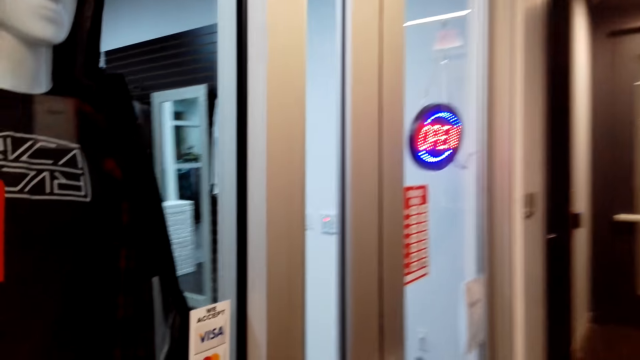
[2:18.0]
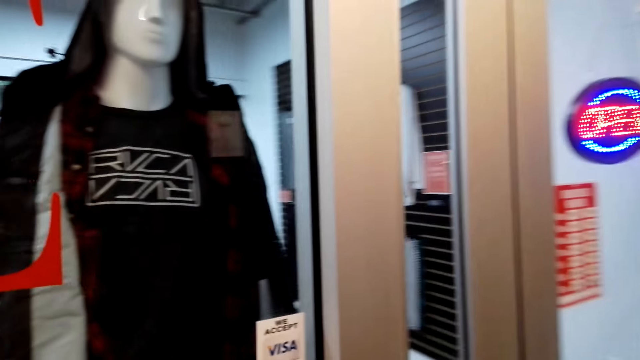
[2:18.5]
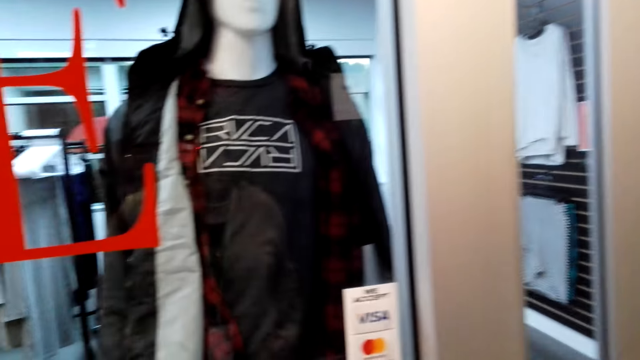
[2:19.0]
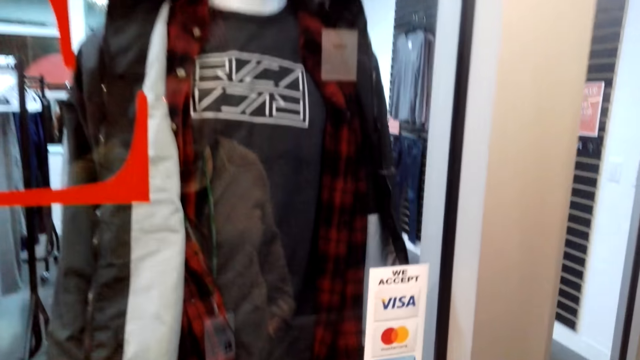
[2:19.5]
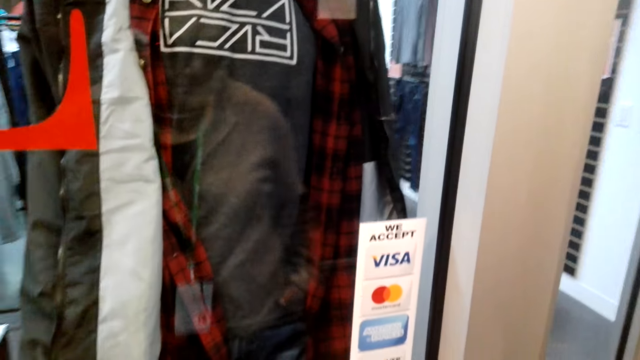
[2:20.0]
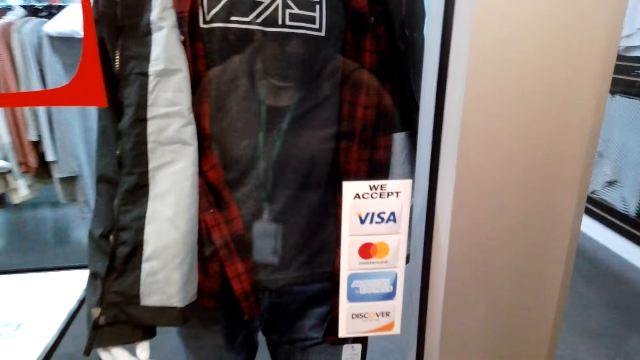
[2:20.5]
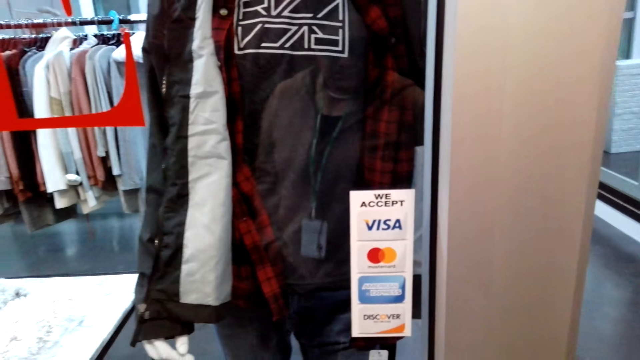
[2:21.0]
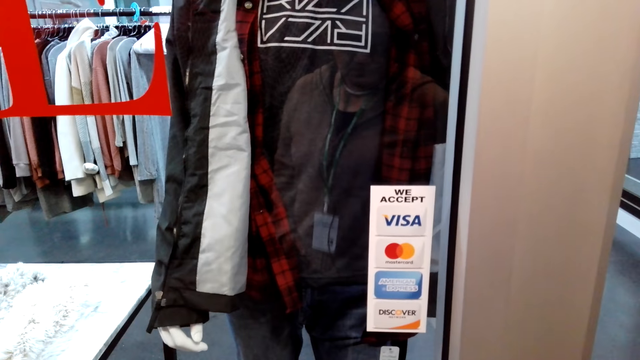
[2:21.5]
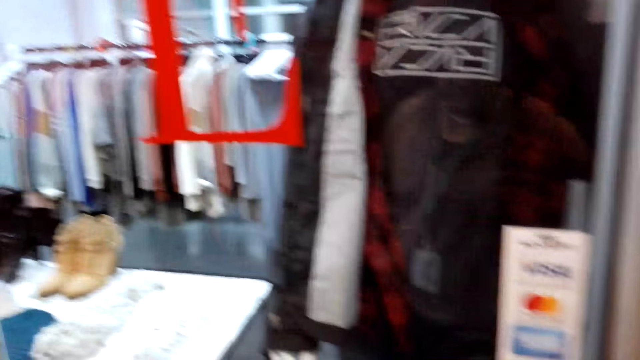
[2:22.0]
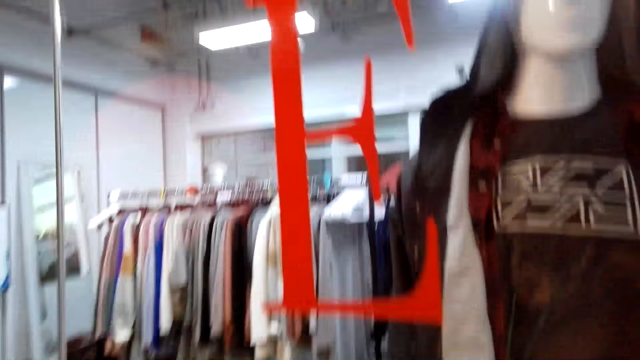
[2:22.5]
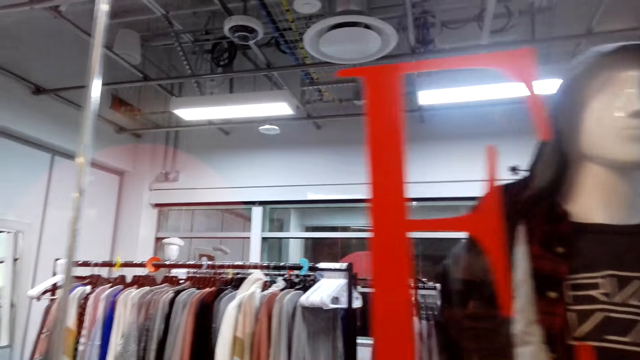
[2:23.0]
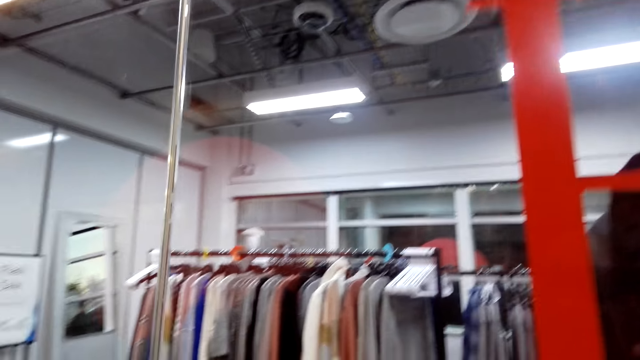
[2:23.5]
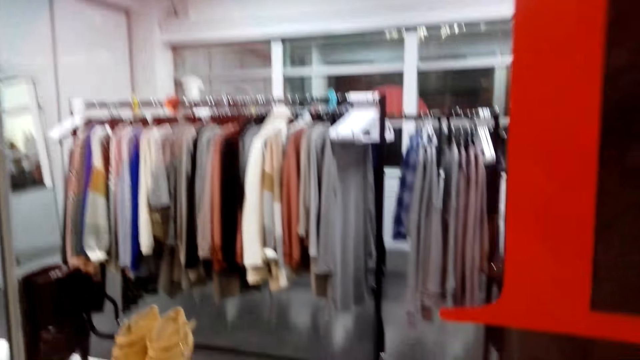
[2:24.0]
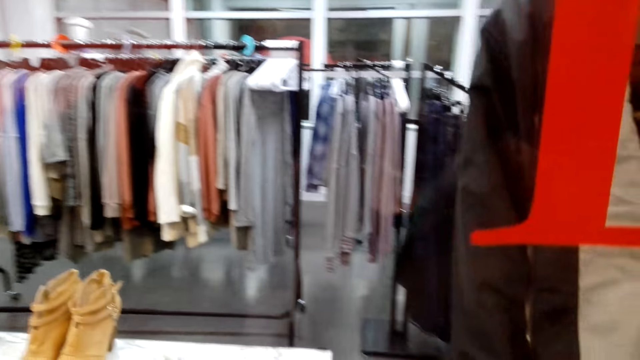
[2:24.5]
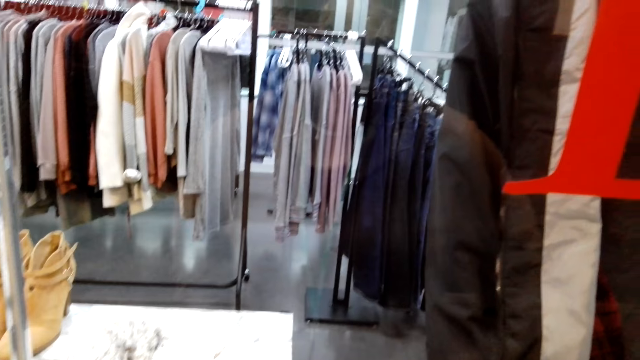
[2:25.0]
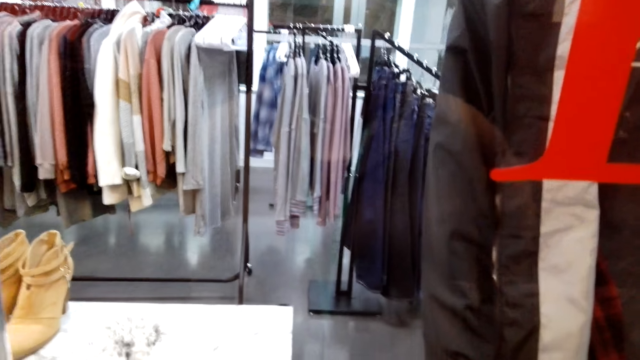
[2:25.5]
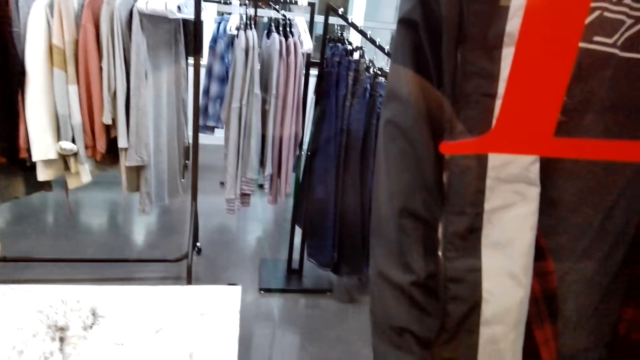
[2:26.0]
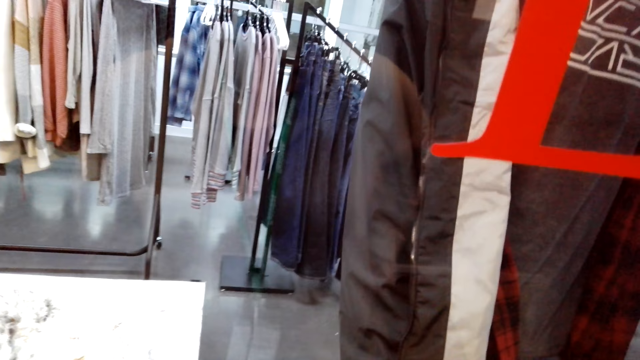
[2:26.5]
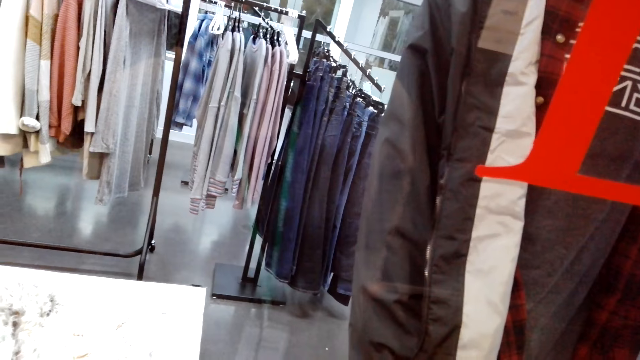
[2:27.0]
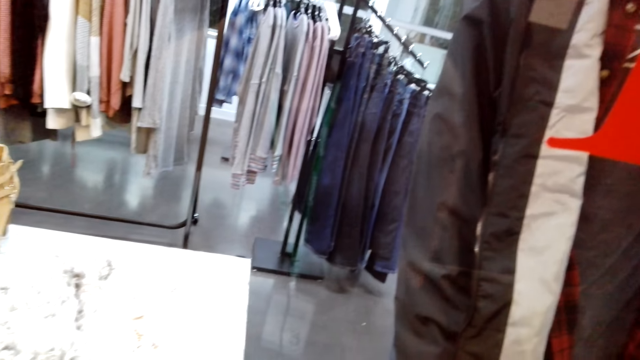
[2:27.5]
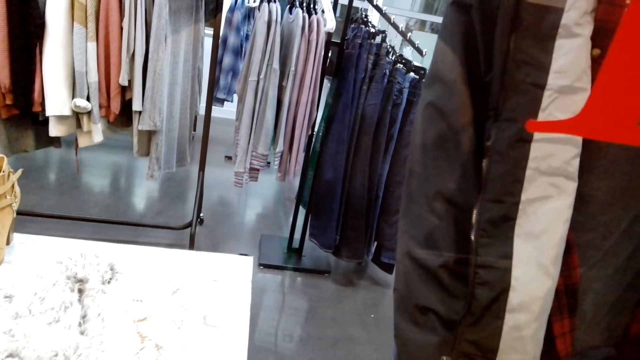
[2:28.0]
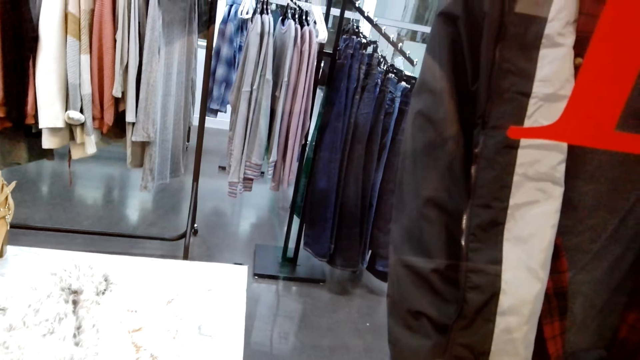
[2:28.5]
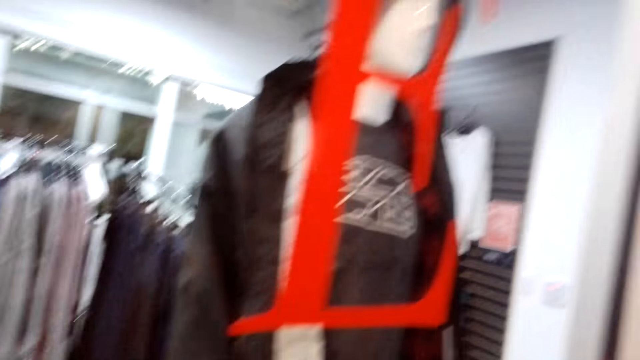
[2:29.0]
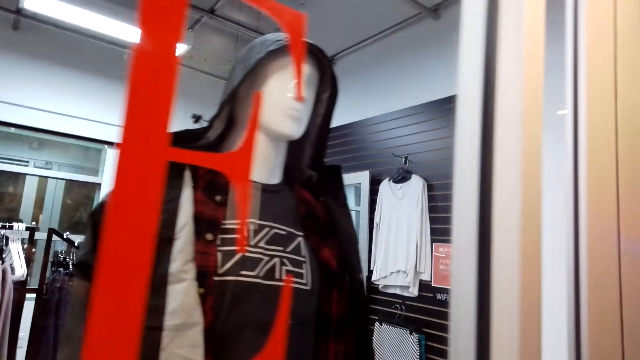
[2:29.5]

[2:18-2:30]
The camera wearer looks at items on the display table through the window. They turn around.

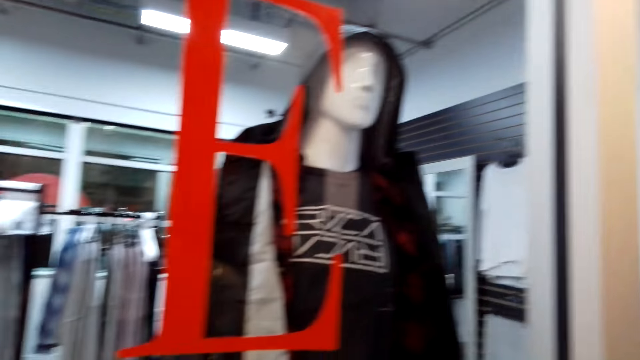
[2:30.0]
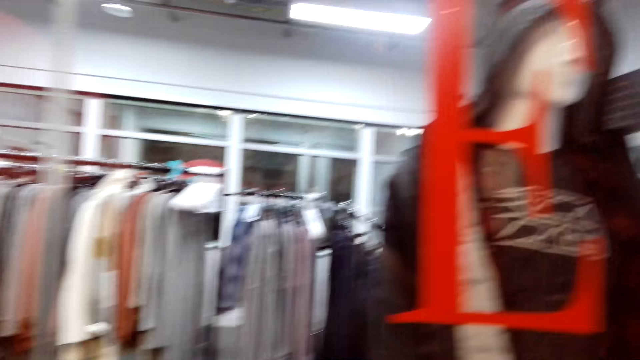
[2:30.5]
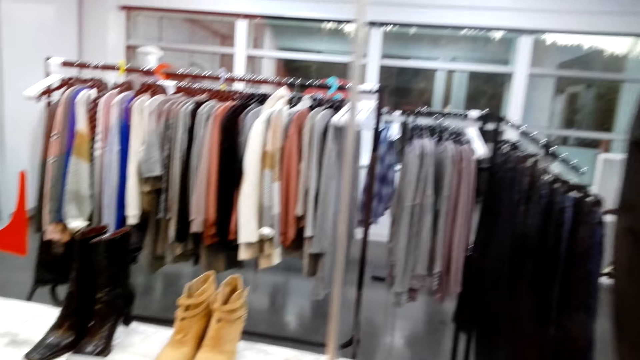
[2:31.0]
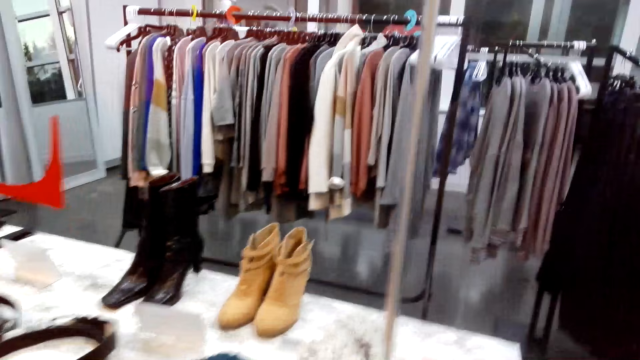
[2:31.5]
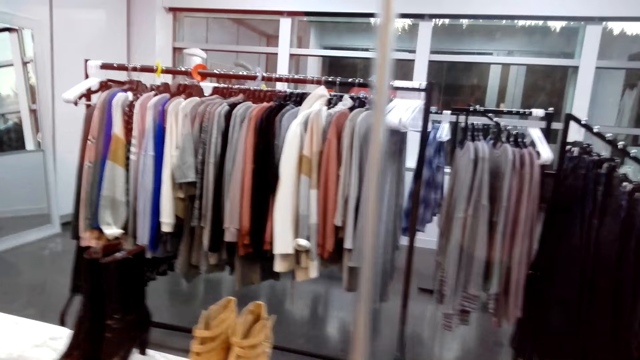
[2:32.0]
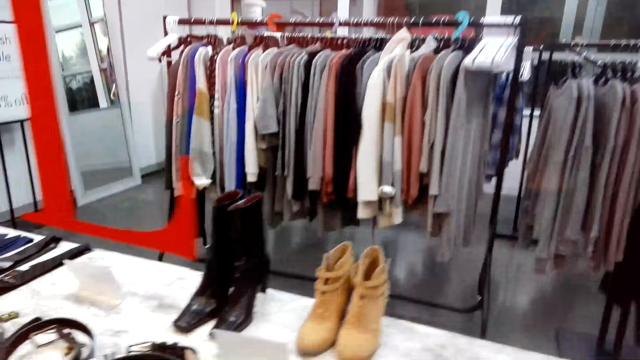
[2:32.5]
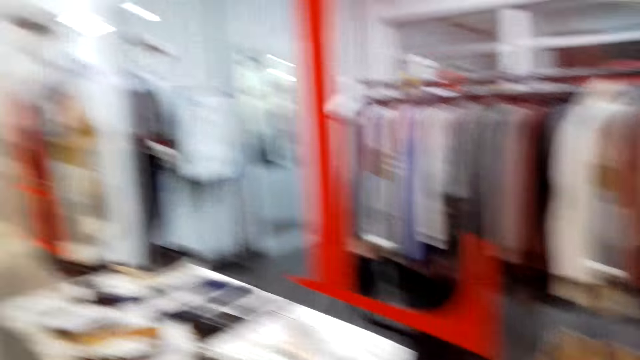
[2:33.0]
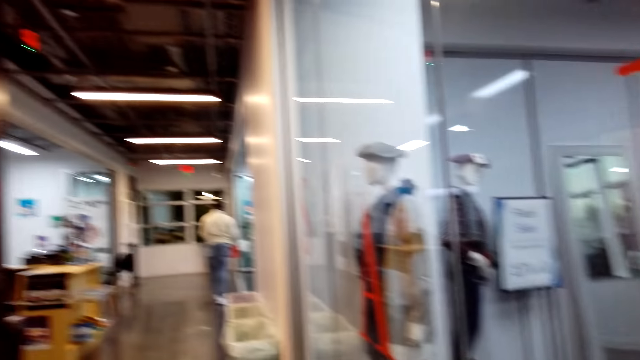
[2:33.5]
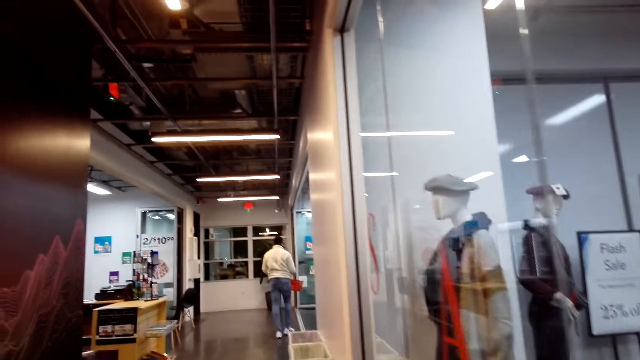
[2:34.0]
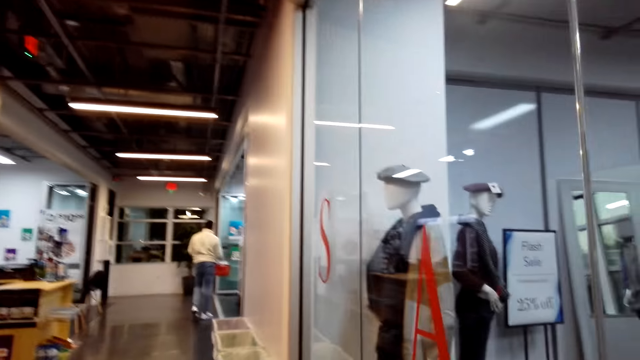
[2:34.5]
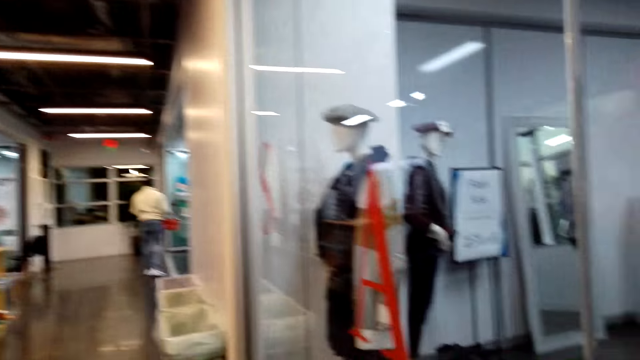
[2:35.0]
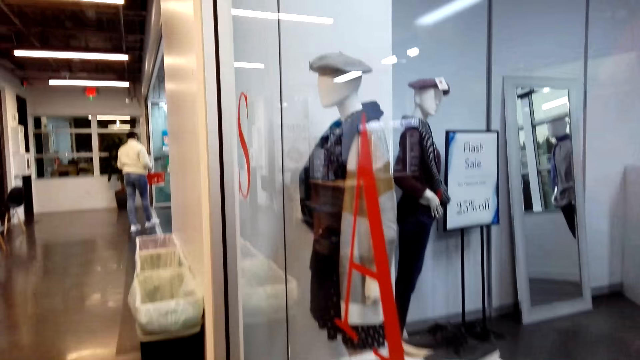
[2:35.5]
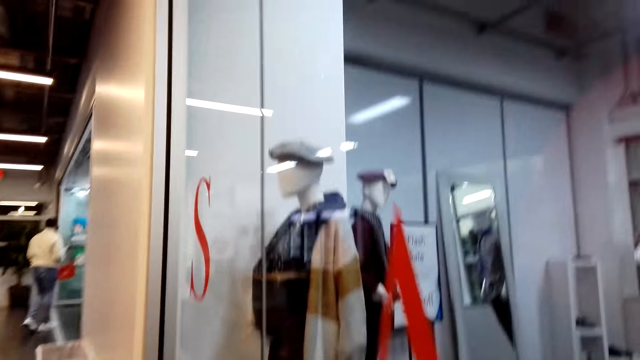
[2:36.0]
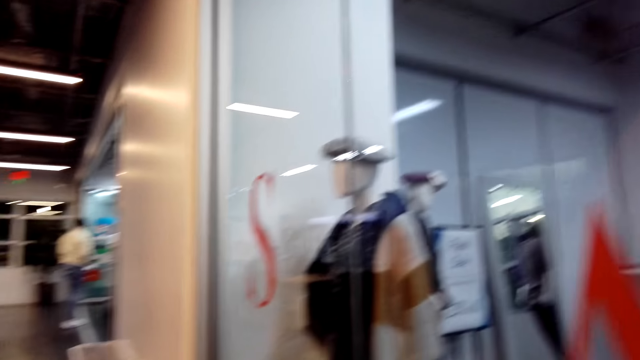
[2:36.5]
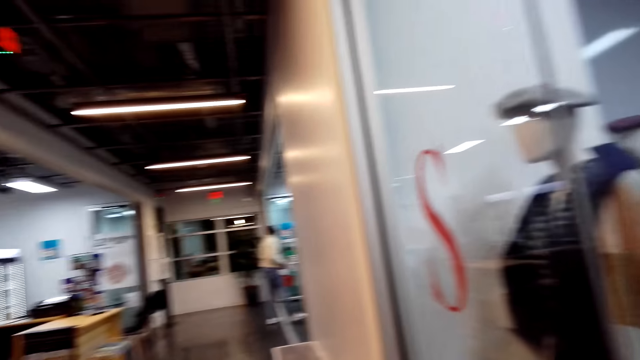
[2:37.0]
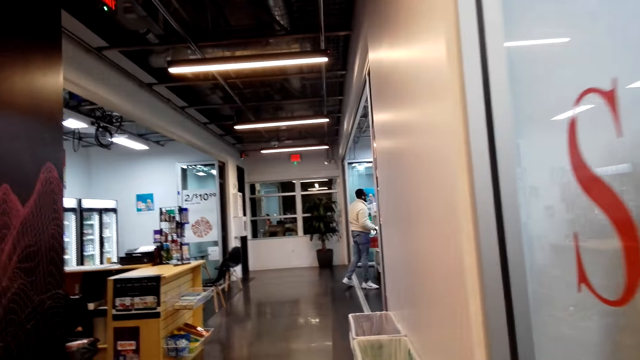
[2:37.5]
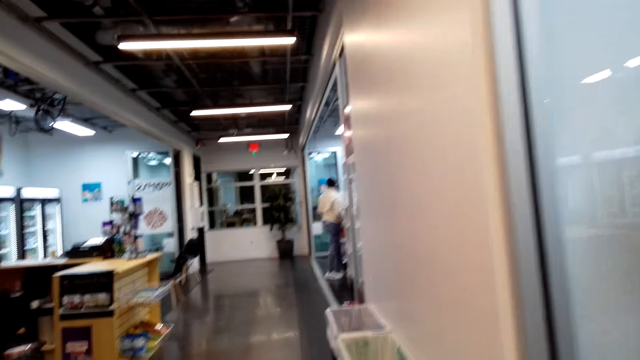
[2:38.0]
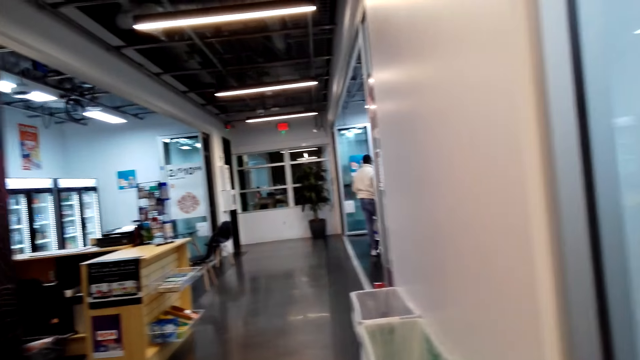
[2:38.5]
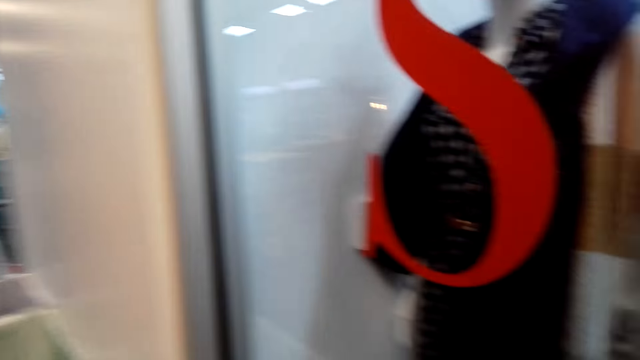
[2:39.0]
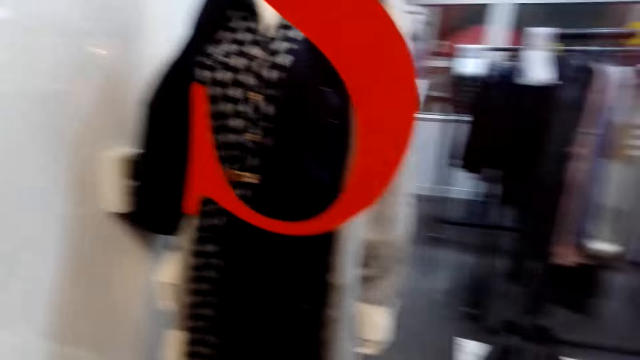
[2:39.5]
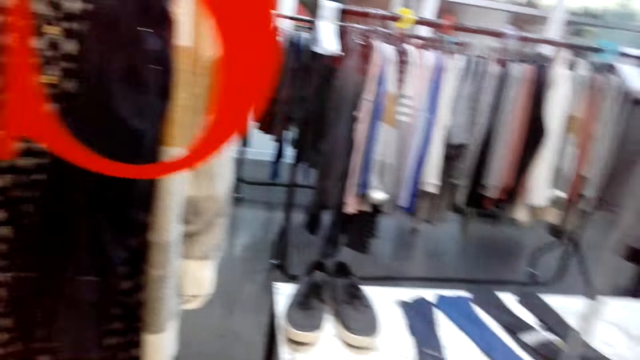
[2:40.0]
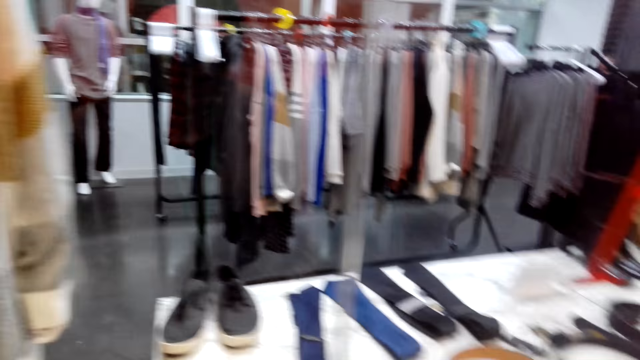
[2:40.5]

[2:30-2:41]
The camera wearer walks around.
